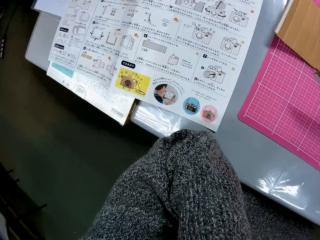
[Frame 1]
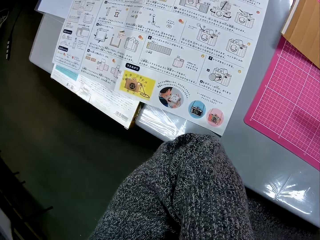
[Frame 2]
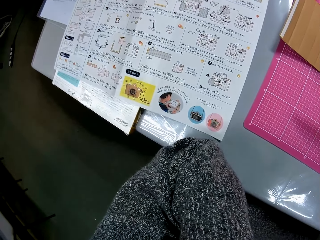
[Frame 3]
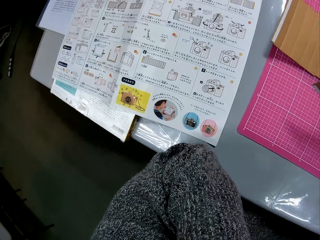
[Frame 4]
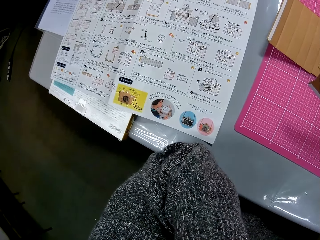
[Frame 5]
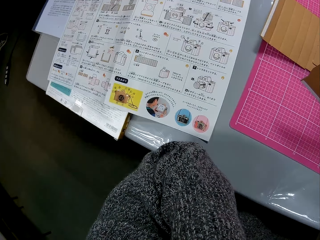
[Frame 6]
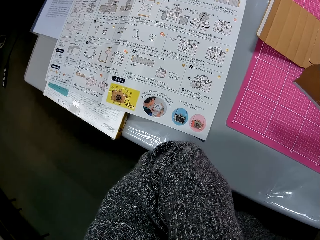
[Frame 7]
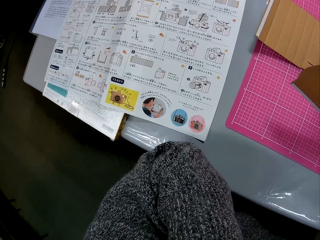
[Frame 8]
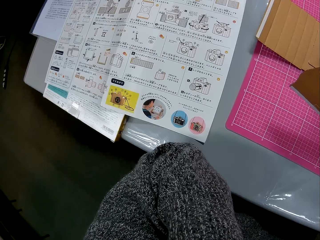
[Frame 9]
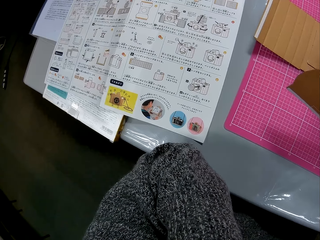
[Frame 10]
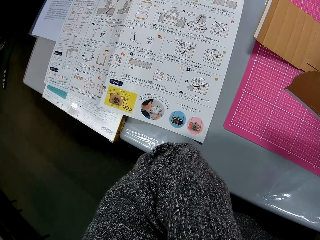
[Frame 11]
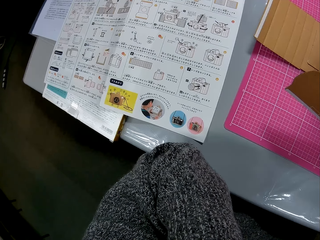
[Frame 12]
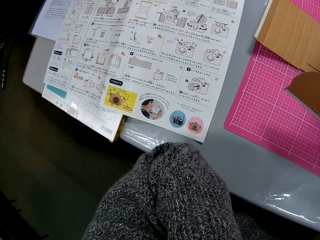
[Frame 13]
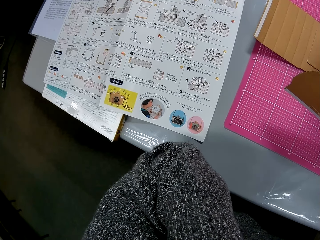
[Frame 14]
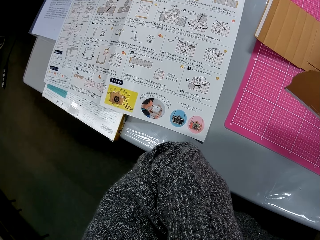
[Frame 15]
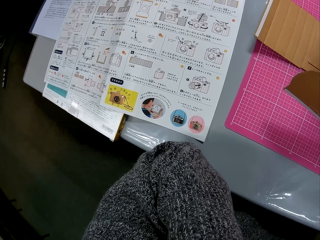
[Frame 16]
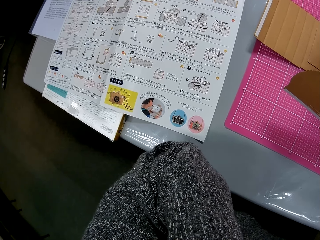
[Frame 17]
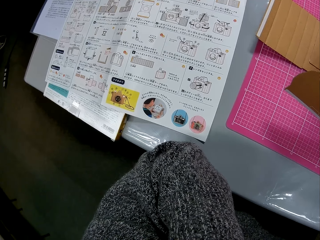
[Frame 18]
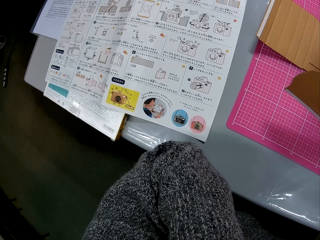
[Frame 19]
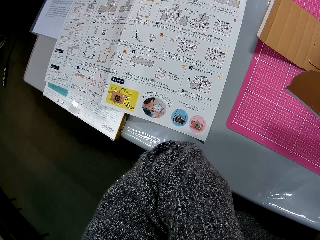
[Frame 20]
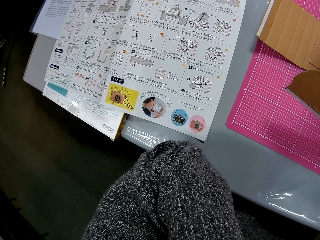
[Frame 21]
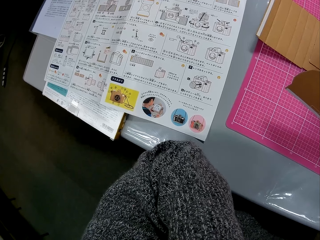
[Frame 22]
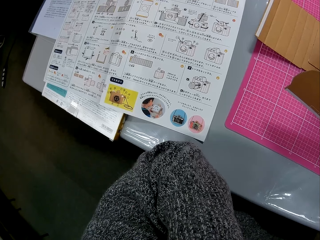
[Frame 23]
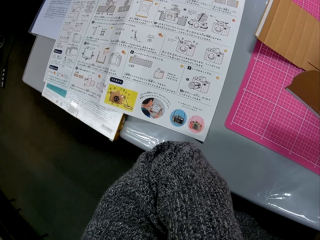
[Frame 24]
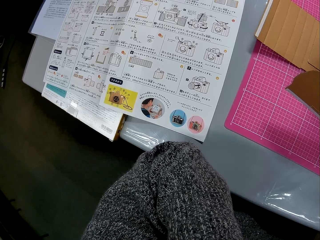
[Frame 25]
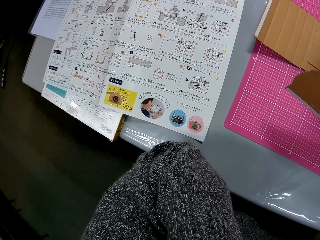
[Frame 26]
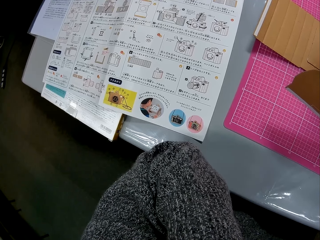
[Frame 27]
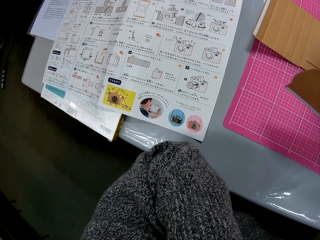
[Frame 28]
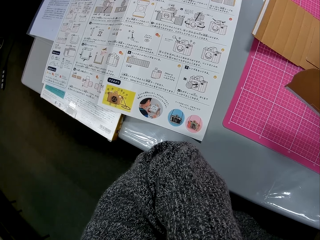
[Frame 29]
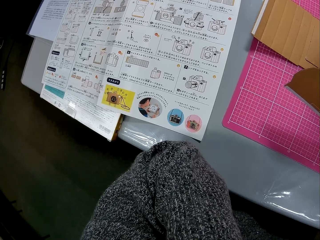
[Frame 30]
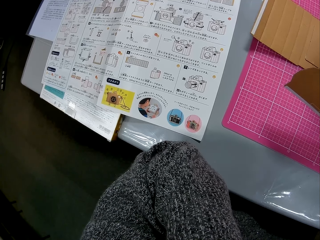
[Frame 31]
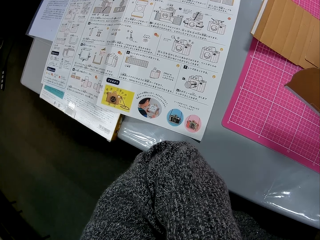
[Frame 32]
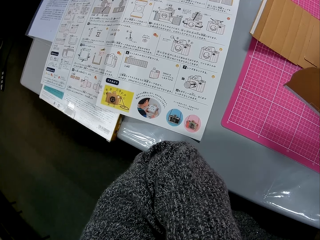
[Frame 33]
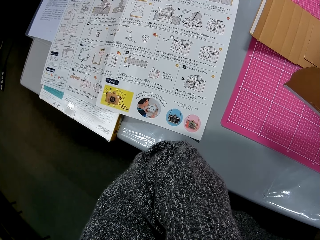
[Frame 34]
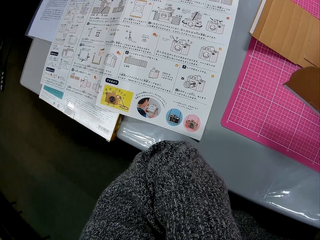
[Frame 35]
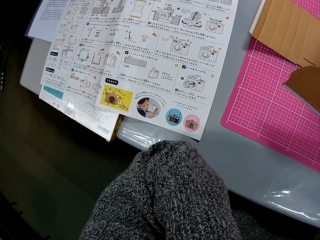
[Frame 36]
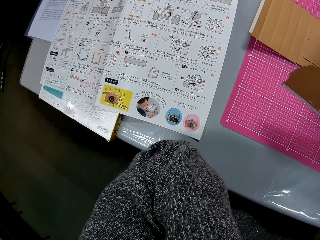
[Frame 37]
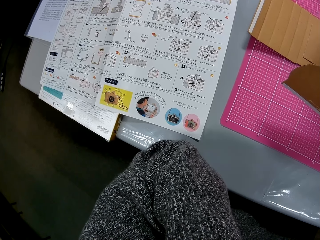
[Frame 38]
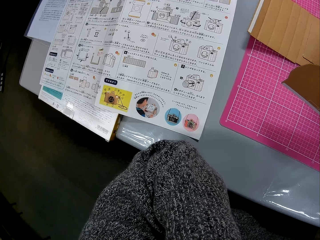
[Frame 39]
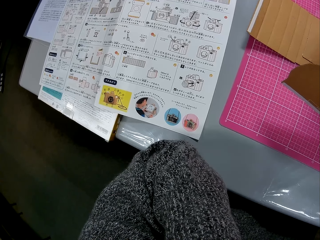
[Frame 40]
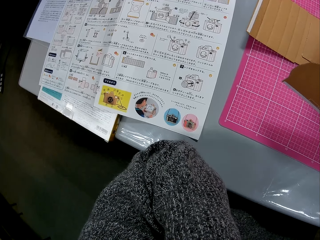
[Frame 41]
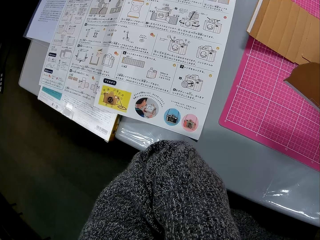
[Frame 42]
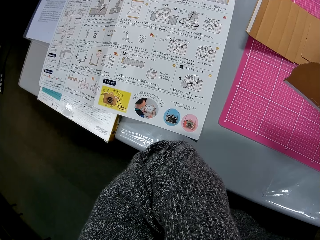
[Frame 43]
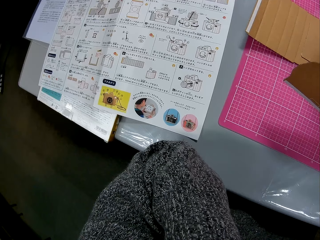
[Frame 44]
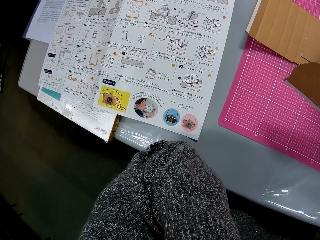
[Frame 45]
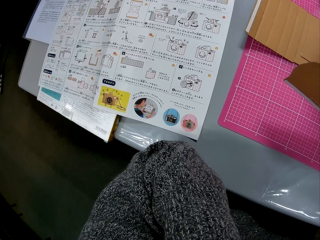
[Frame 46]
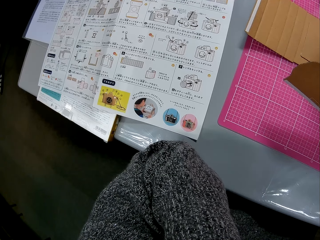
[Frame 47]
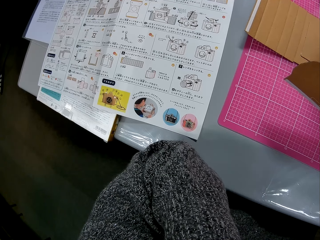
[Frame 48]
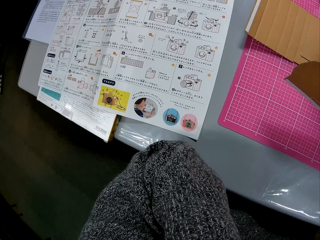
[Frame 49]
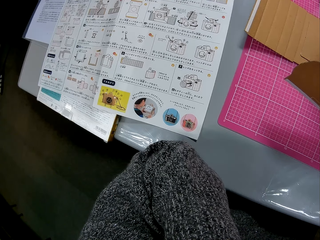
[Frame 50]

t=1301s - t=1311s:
The camera wearer places her left hand under her chin. She looks at the manual.

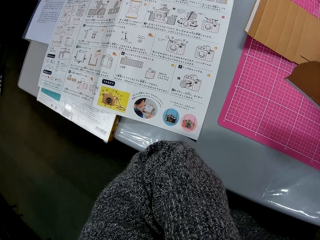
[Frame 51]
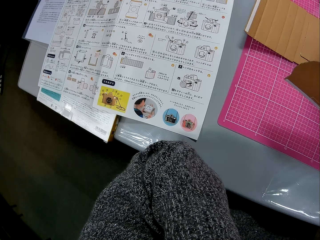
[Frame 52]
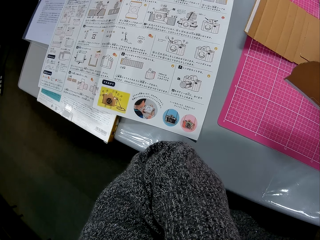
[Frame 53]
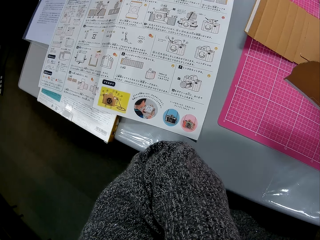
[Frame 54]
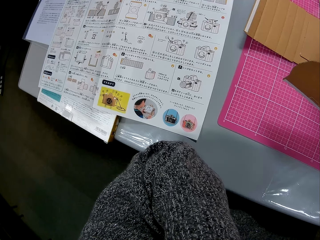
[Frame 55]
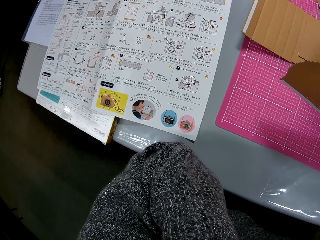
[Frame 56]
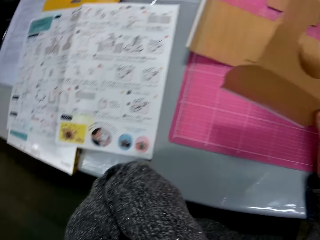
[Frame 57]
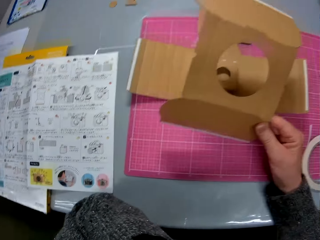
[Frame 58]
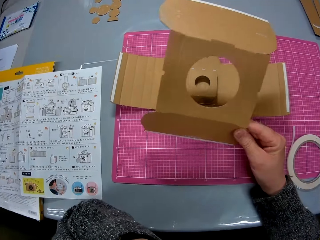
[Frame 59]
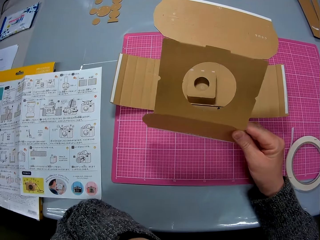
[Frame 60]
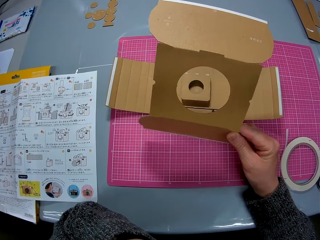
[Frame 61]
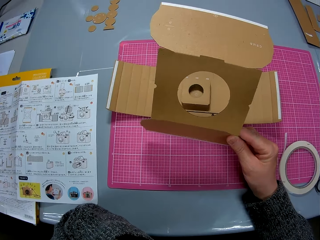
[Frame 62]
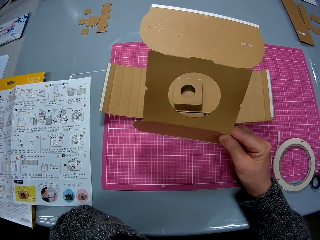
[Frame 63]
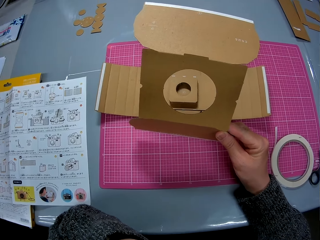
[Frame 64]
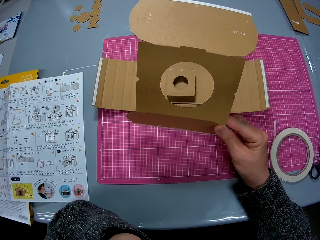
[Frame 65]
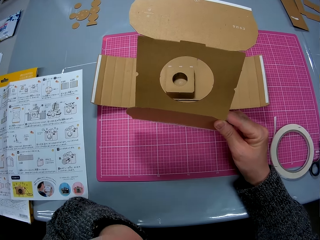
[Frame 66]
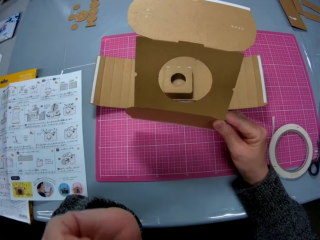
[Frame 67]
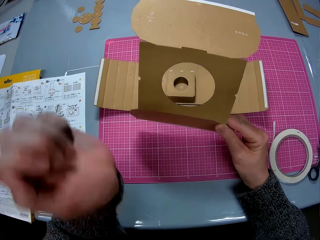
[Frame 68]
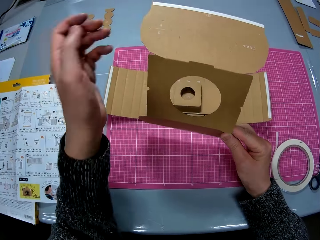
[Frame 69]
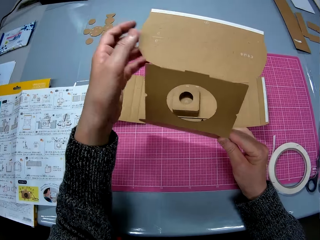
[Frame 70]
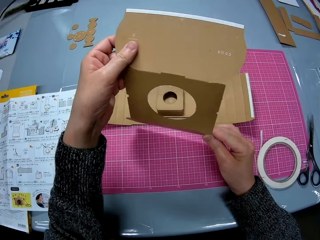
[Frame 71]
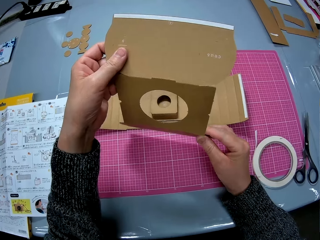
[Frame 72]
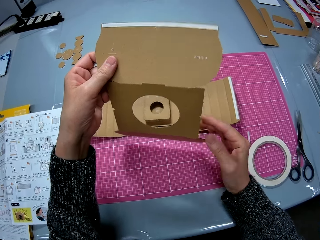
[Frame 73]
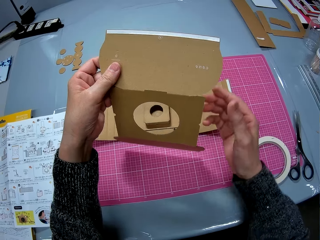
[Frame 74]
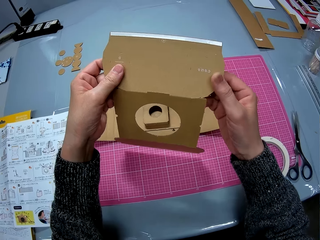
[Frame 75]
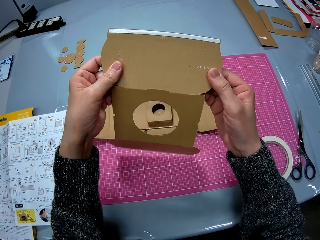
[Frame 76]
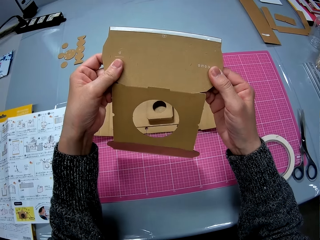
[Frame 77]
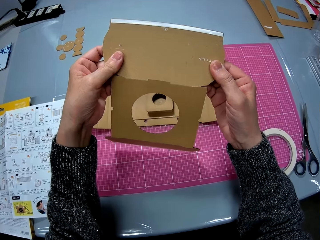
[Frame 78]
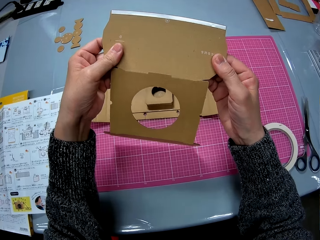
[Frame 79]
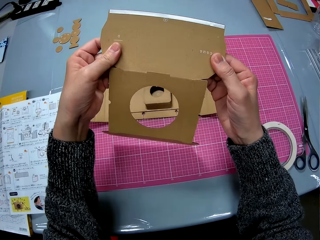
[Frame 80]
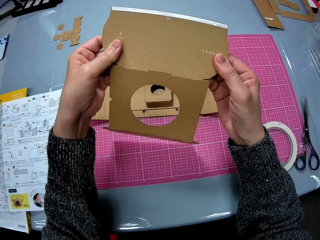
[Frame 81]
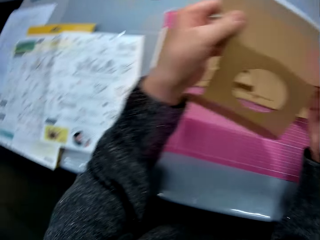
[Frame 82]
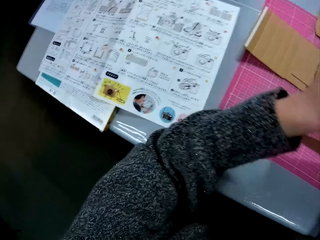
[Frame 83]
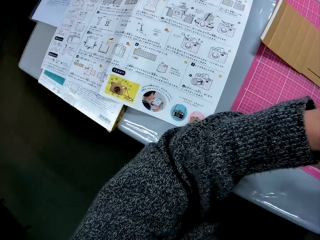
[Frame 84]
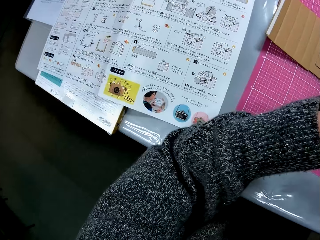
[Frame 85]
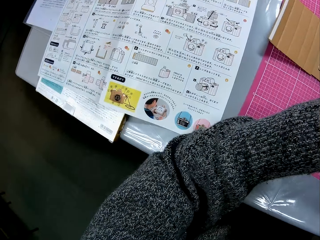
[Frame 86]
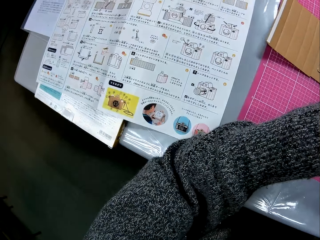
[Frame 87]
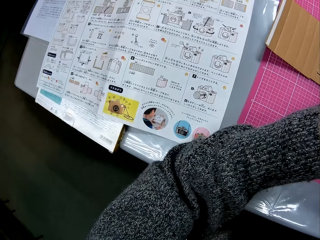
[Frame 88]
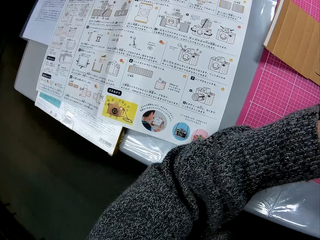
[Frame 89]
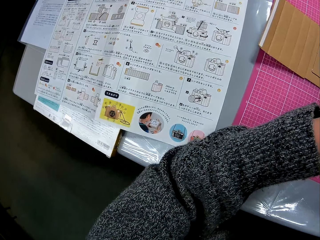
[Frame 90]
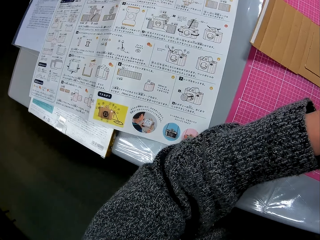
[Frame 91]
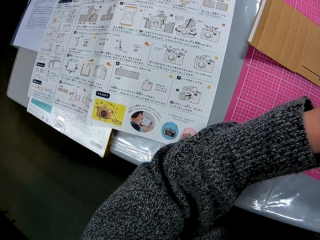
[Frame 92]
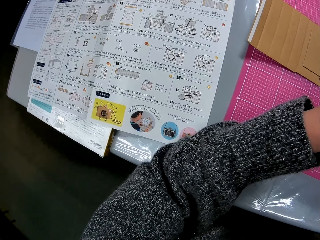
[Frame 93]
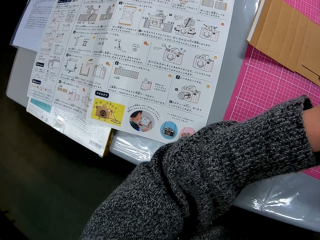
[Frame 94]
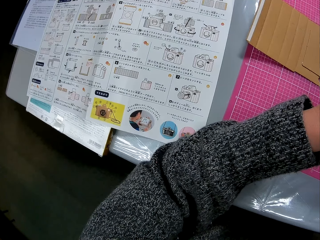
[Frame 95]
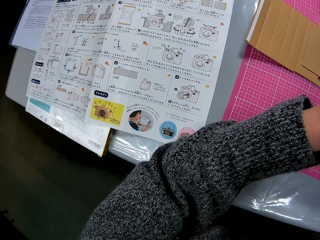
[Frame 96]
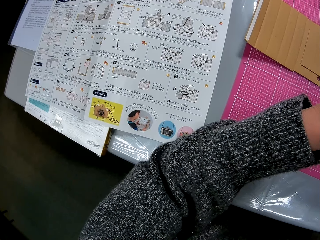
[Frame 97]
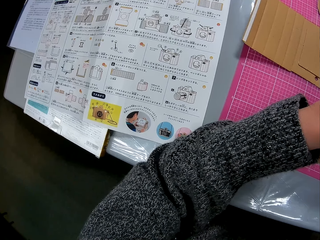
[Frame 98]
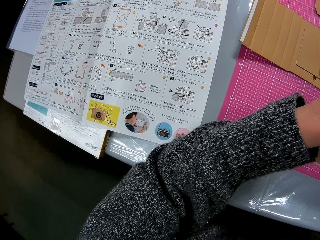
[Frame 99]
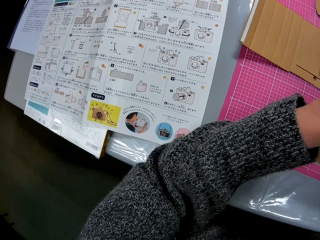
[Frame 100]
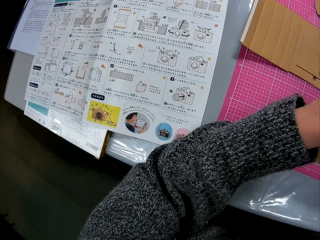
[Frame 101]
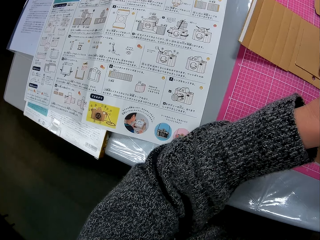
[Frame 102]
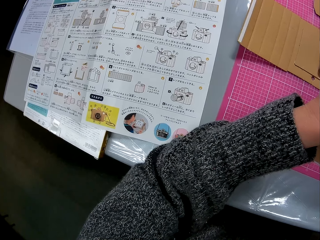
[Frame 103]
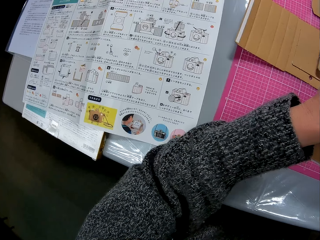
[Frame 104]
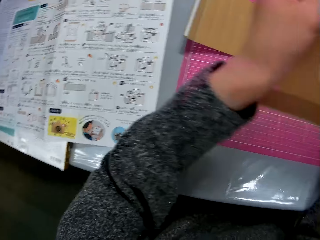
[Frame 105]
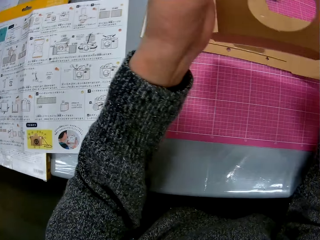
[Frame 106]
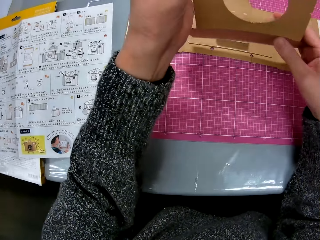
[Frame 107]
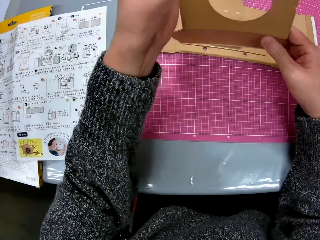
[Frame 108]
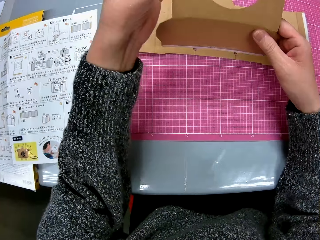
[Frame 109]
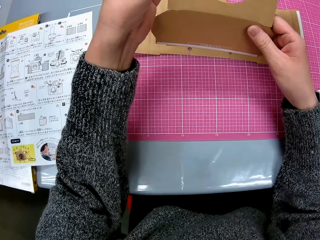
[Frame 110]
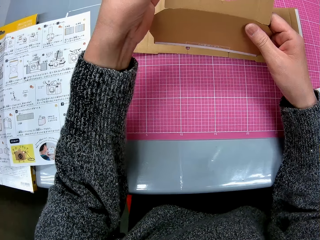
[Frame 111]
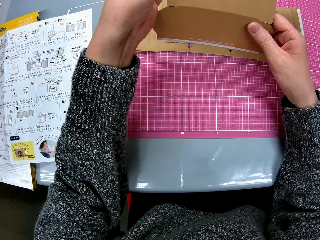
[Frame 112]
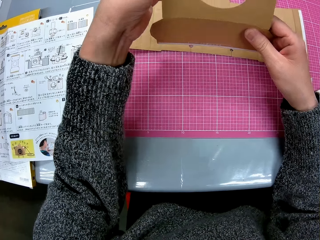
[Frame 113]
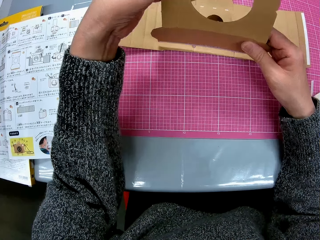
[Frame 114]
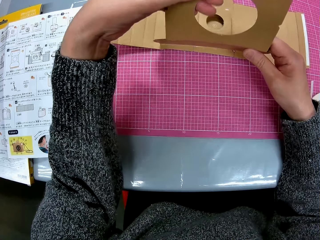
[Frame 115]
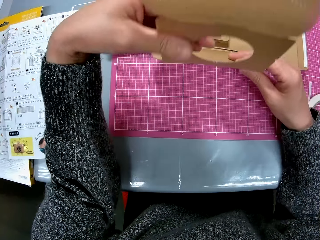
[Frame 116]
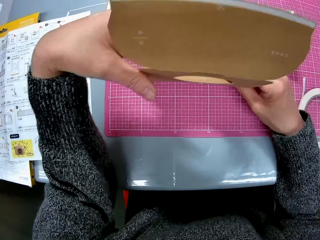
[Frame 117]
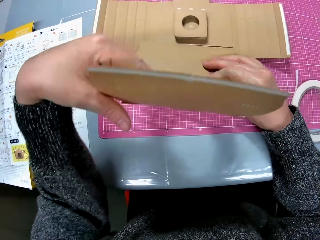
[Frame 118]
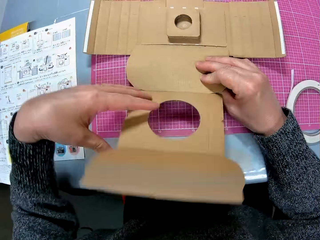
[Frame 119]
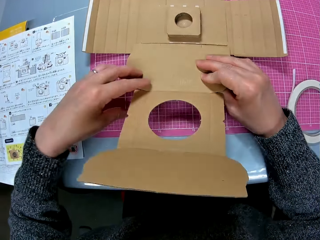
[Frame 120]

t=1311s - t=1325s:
The camera wearer looks at the cardboard paper in her right hand and turns the cardboard. She holds the cardboard paper with her two hands. She looks at the manual. She turns to the book on the table. She looks at the cardboard paper in her right hand. She turns to the cardboard.
